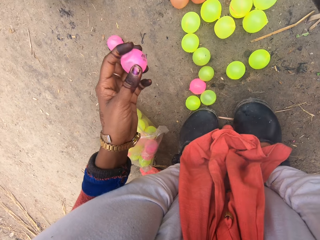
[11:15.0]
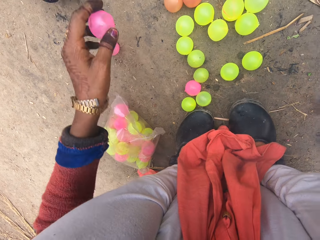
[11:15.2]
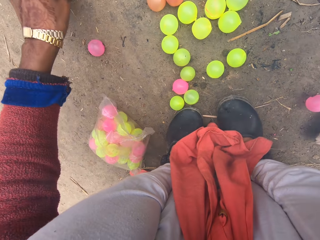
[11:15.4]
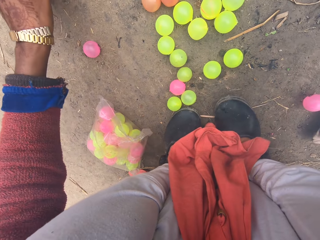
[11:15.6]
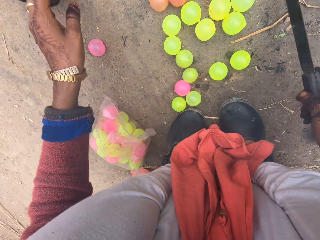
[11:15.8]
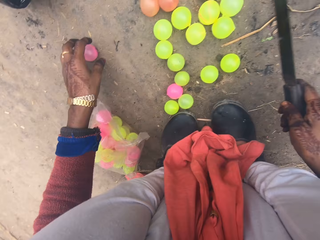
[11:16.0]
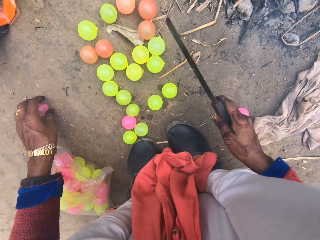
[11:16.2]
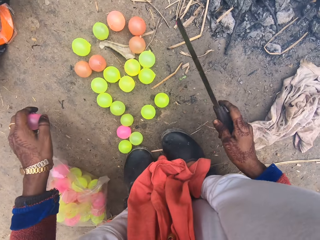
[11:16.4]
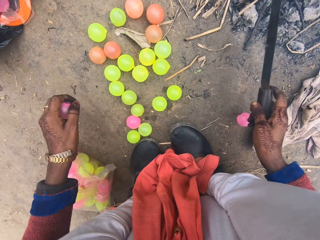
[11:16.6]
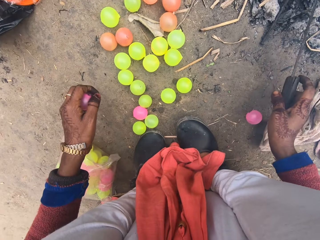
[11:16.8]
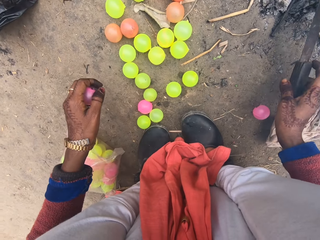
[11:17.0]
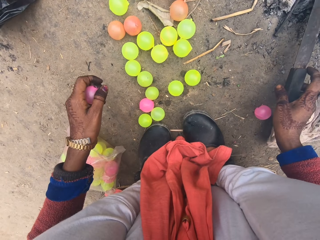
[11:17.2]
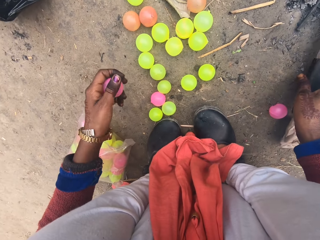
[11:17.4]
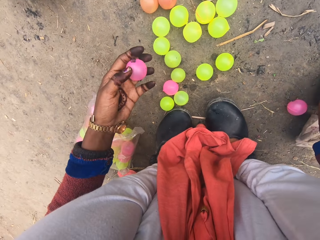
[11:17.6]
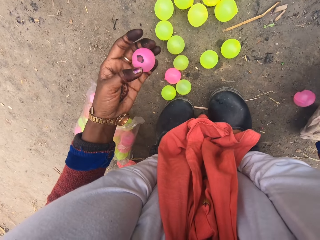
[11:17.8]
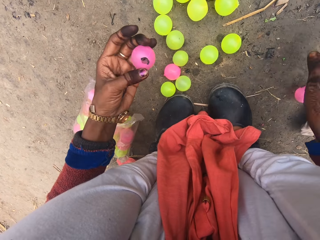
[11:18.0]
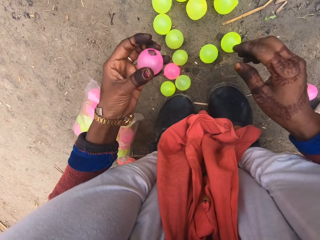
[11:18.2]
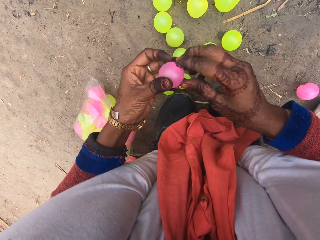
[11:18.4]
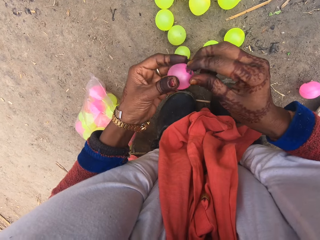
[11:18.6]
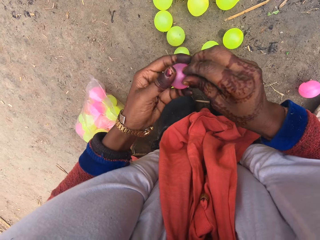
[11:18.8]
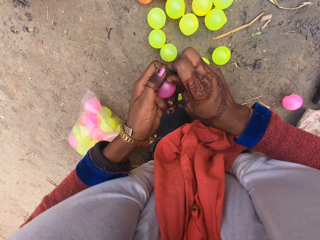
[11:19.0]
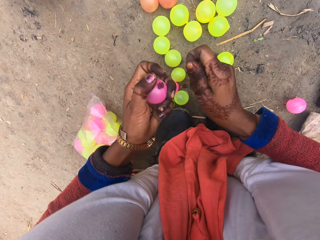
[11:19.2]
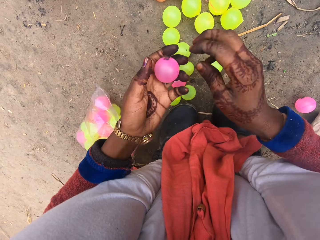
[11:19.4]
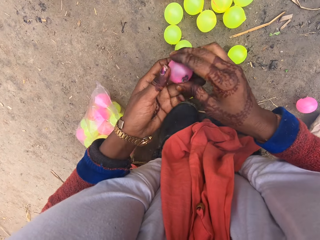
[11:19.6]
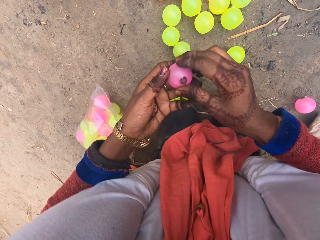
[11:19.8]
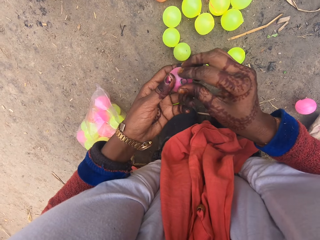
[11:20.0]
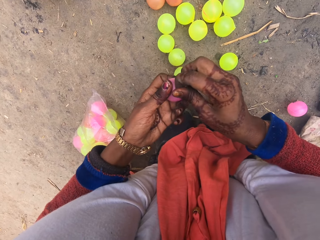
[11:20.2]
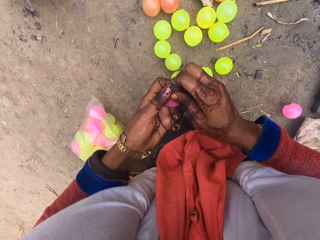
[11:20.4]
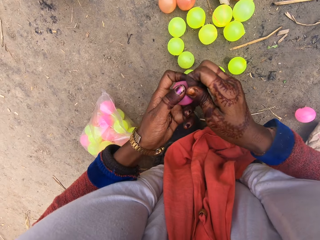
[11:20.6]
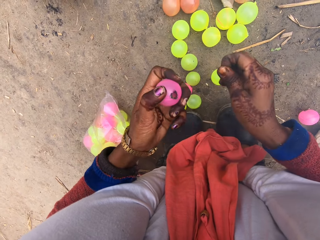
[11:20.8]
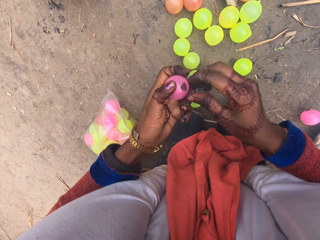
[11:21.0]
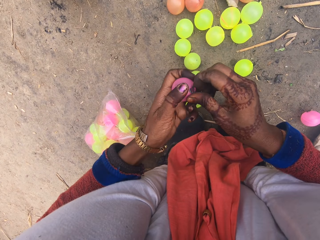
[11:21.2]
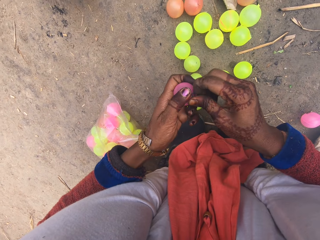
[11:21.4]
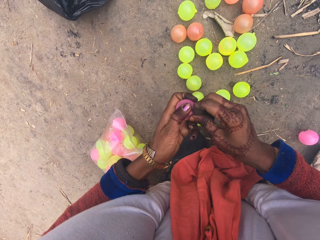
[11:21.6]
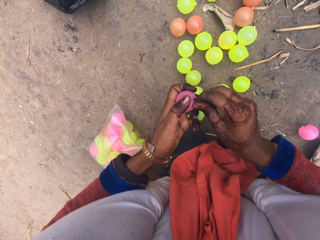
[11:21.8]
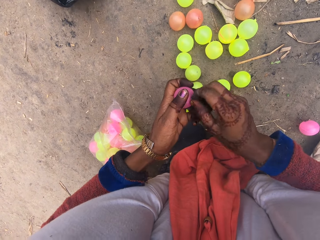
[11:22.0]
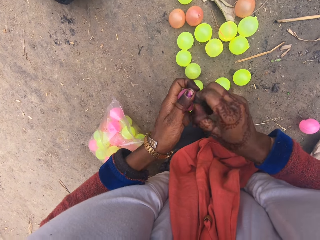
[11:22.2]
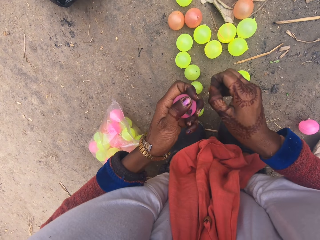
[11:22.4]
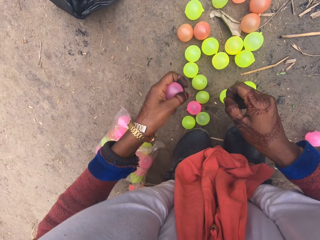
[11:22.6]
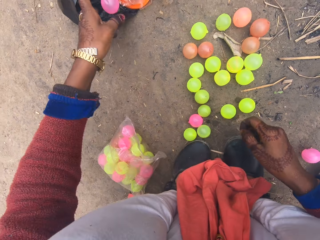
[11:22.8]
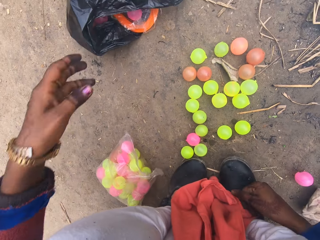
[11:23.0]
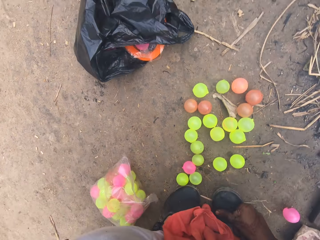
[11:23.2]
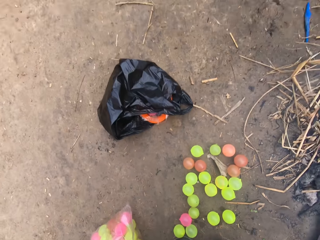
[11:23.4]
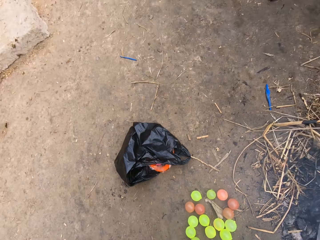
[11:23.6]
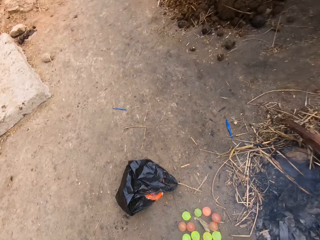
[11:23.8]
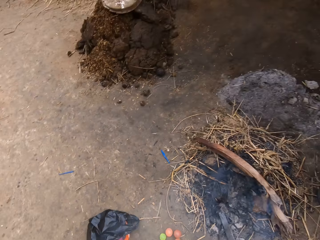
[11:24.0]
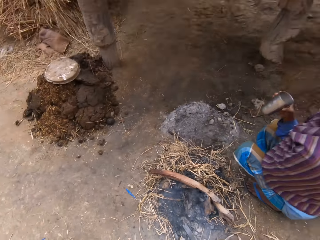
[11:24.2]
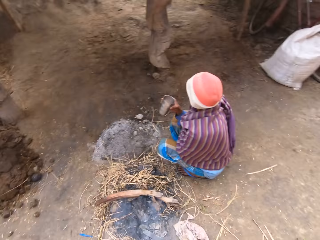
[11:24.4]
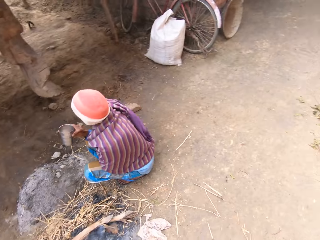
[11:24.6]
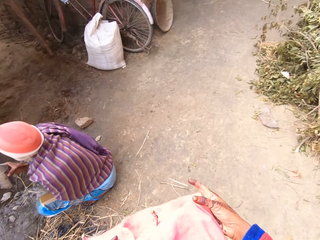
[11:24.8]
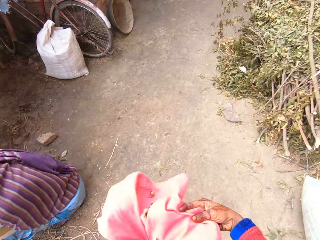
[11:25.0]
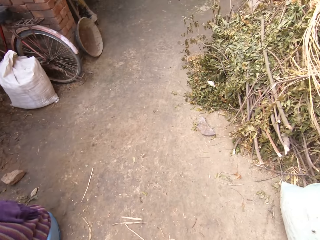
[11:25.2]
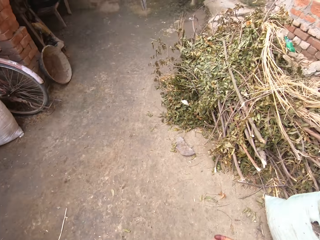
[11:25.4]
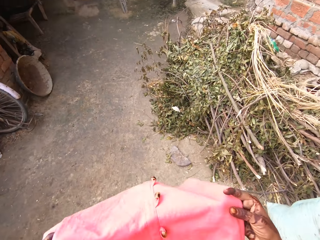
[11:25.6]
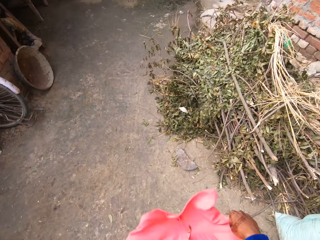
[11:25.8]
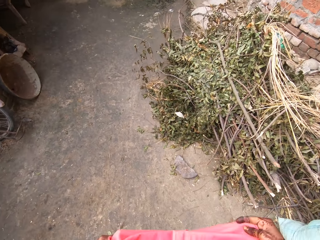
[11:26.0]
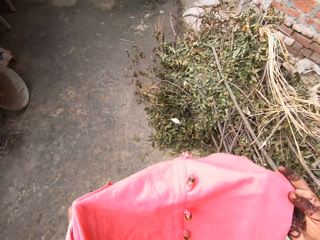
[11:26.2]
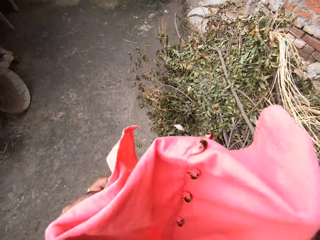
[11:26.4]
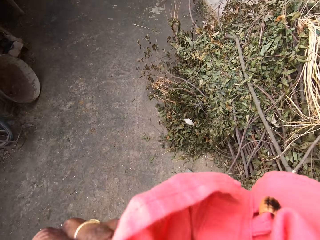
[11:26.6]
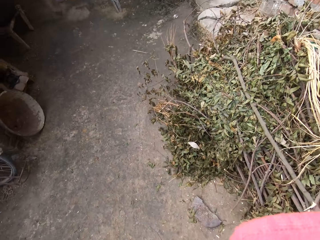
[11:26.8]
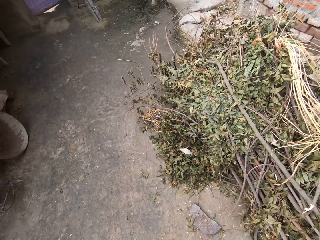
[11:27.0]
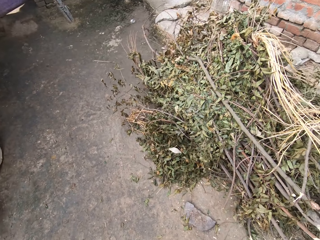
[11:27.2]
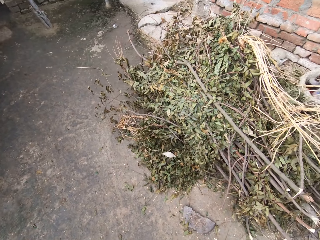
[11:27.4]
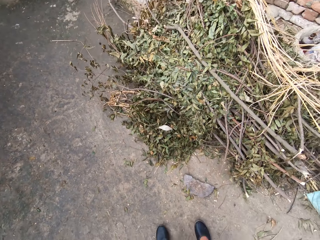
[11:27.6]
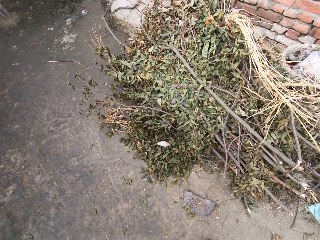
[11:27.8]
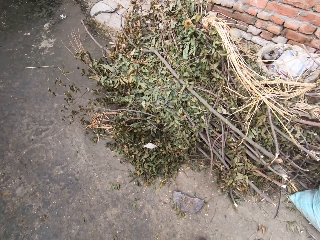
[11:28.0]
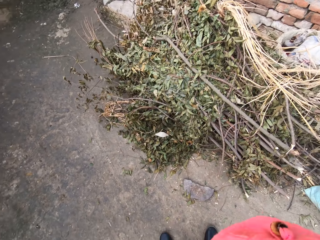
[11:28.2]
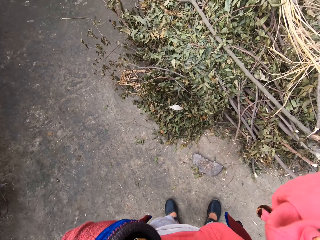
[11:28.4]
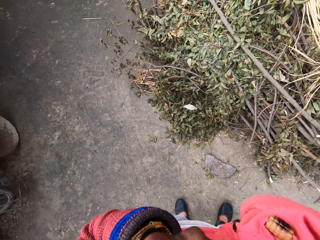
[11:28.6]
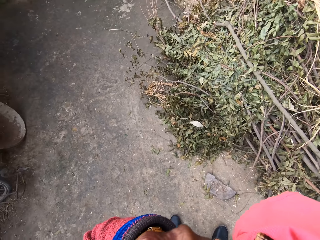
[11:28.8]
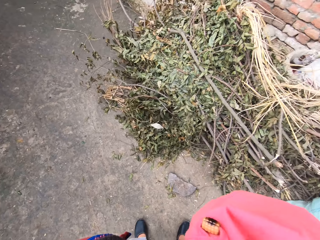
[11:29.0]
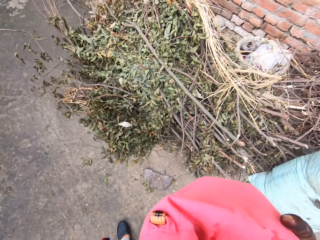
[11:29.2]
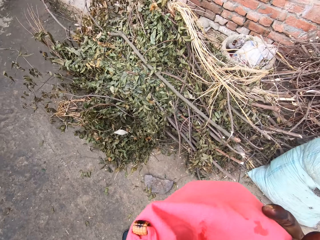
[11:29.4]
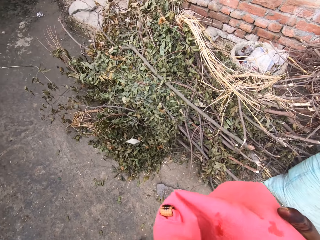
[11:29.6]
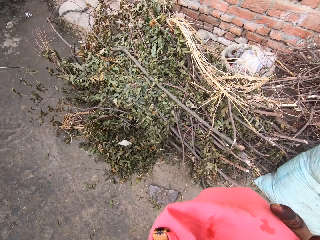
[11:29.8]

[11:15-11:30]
The camera wearer drops the ball in a nylon. She picks up another ball from the ground. She puts the knife in the fire. She peels the ball. She removes some particles from the ball with her hand. She throws the ball into the nylon. A woman sits down. The camera wearer dusts off her cloth. She blows her nose on her cloth.

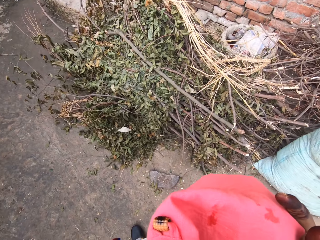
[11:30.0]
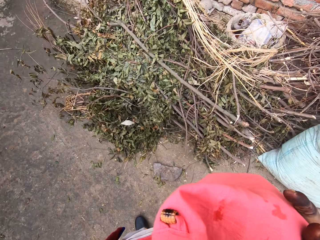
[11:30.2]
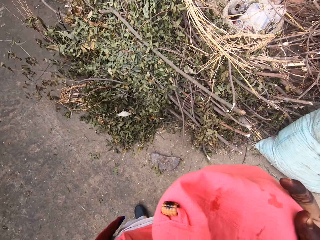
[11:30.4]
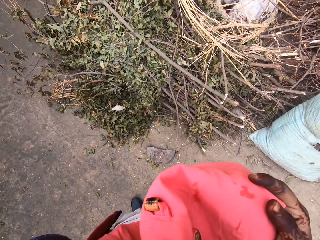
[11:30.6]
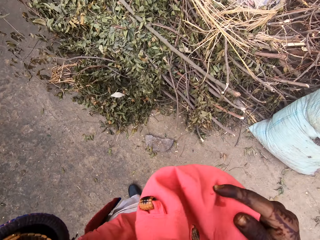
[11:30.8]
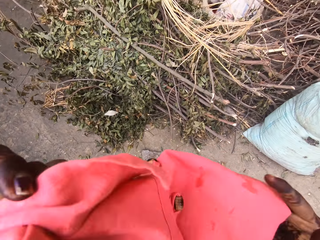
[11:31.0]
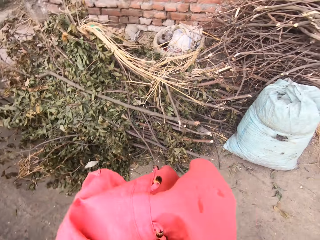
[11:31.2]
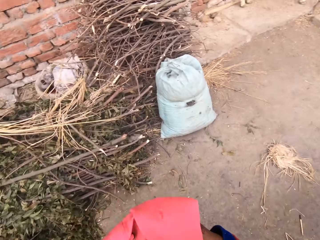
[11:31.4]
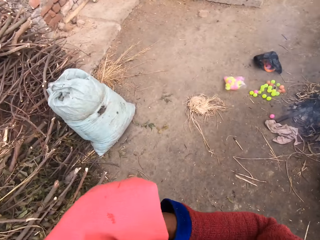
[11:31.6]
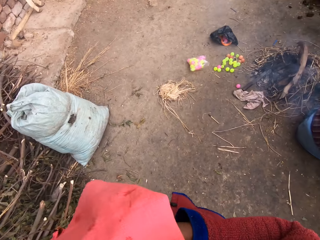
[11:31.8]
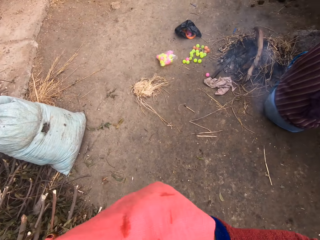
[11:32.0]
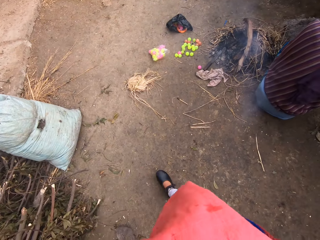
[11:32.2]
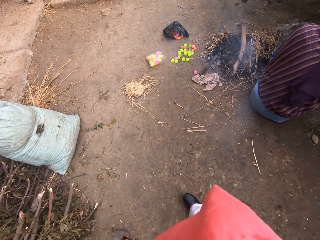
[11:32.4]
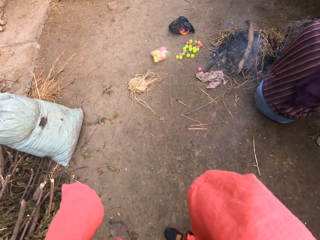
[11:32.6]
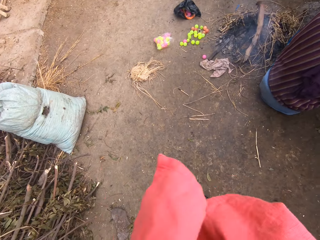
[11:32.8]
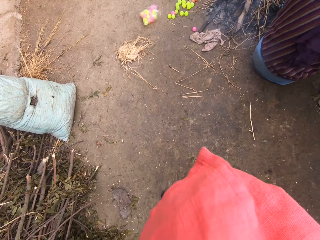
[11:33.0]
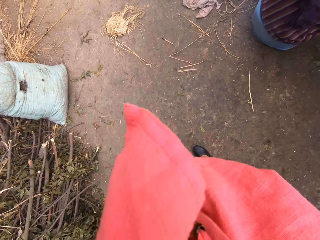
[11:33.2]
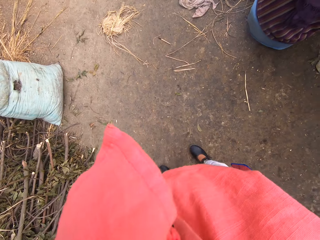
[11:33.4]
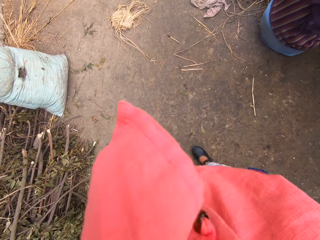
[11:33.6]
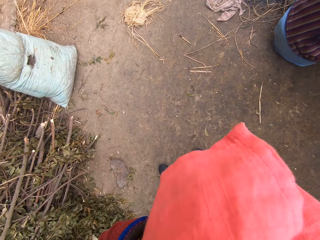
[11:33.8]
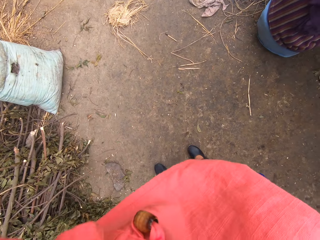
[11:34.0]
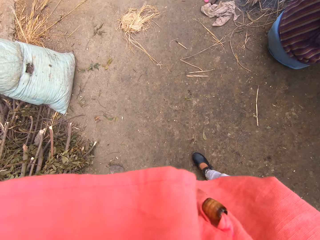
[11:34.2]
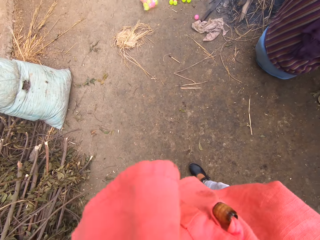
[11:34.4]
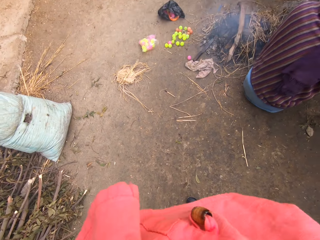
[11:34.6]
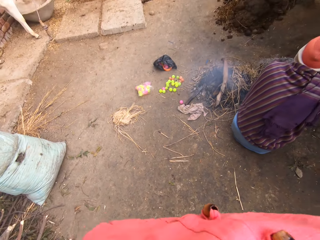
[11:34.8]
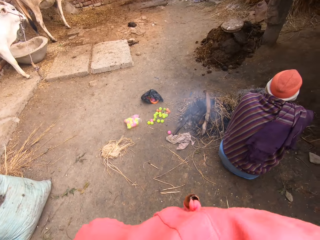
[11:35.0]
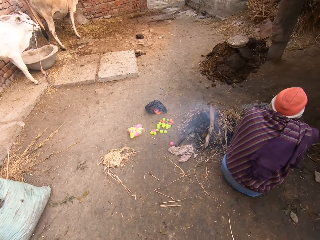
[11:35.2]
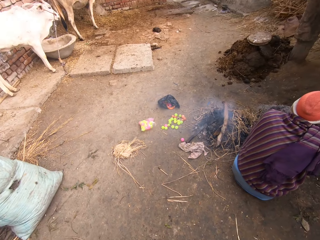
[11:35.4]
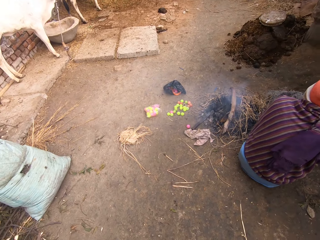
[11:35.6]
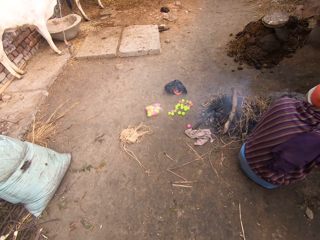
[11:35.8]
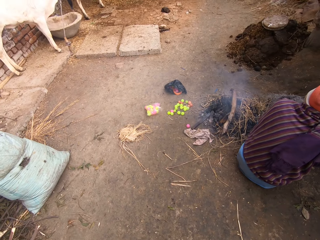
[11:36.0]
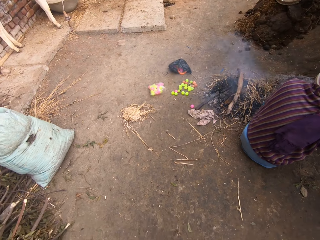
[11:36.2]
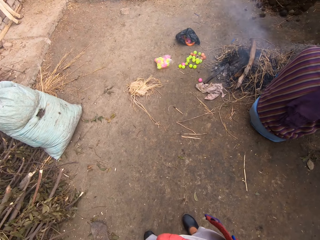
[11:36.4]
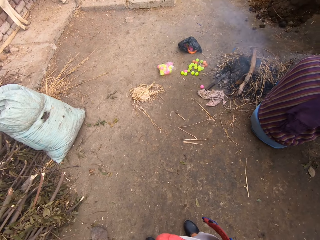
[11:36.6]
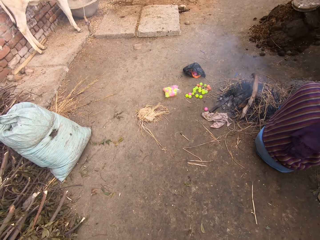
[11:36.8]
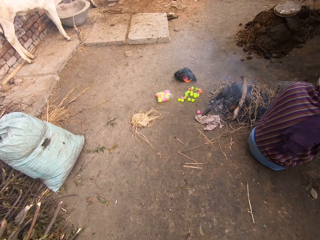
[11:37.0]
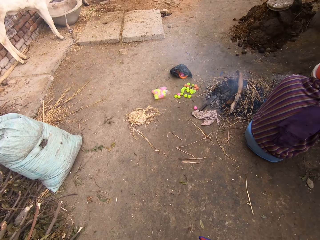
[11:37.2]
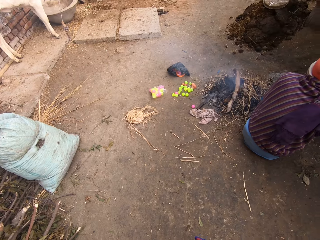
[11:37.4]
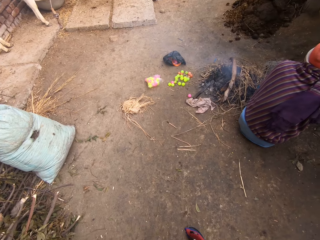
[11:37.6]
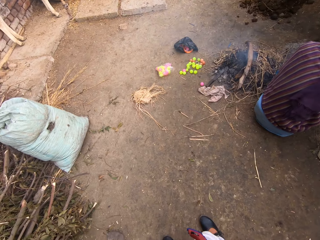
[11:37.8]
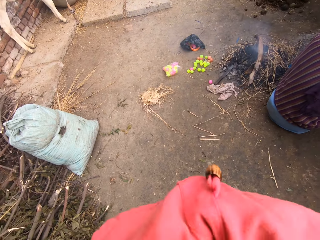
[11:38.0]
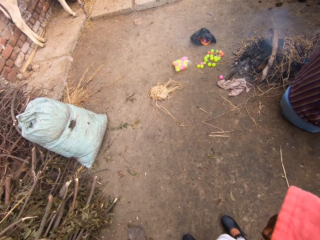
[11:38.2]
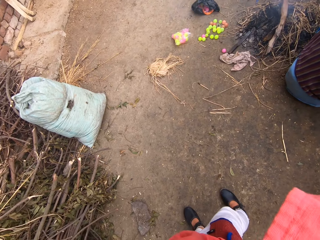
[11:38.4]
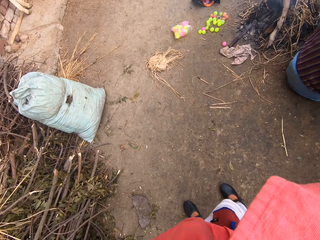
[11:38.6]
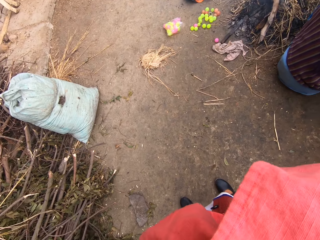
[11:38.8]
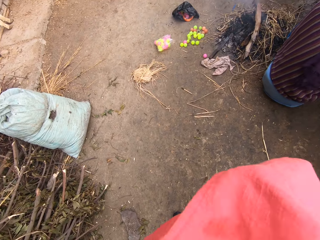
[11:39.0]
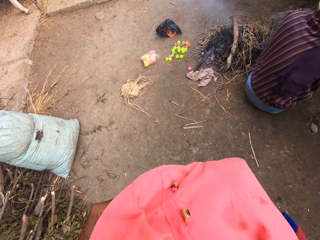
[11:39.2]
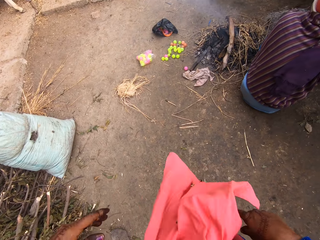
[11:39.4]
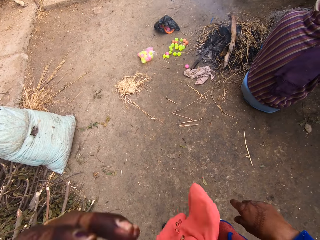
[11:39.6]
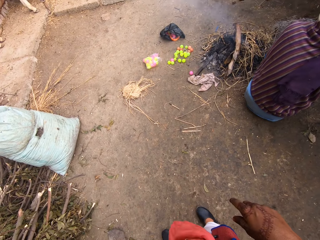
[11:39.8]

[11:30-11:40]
A woman sits down. The camera wearer blows her nose.
